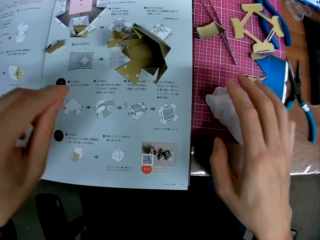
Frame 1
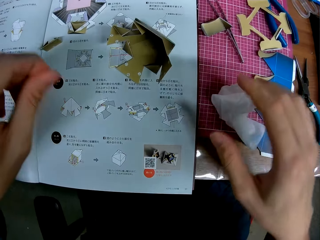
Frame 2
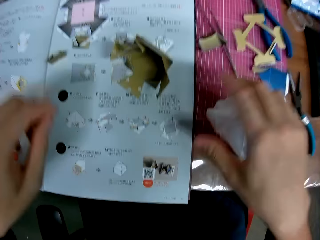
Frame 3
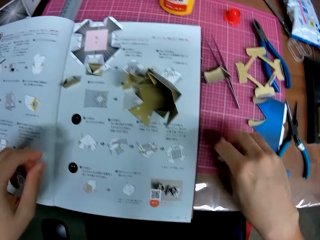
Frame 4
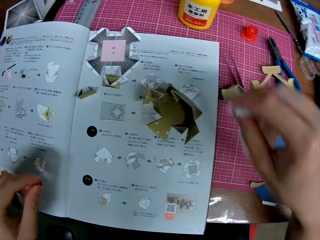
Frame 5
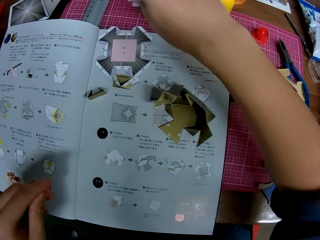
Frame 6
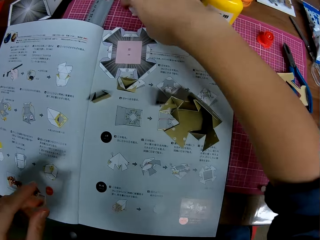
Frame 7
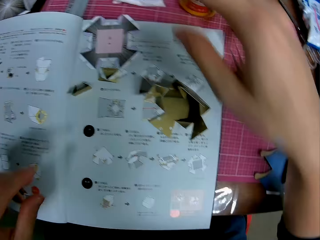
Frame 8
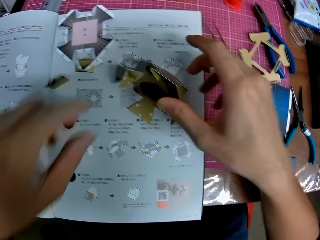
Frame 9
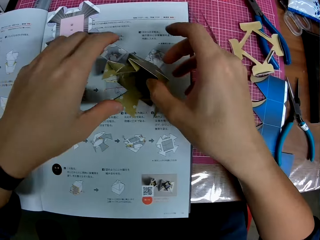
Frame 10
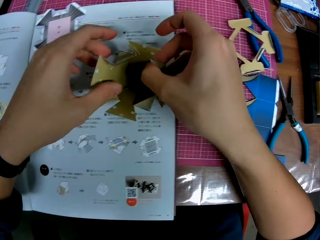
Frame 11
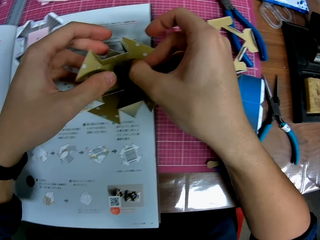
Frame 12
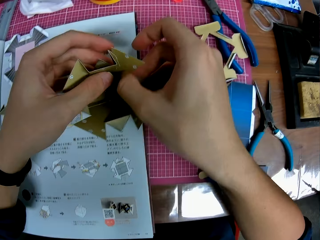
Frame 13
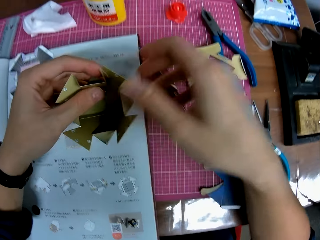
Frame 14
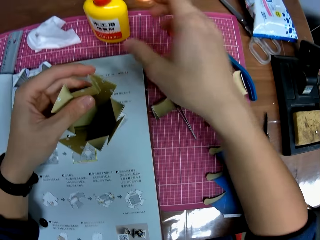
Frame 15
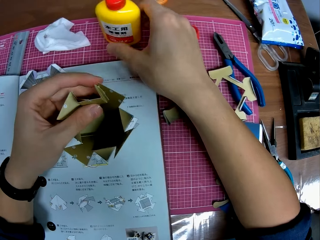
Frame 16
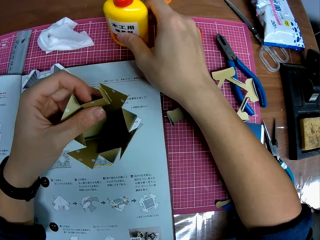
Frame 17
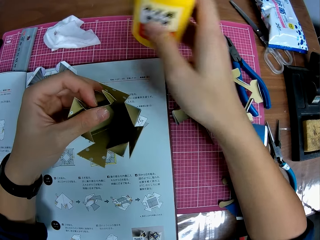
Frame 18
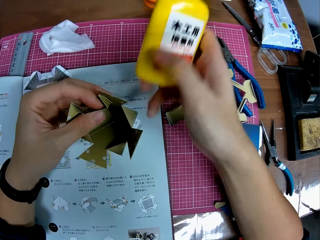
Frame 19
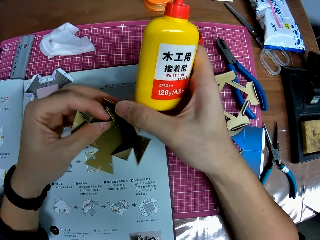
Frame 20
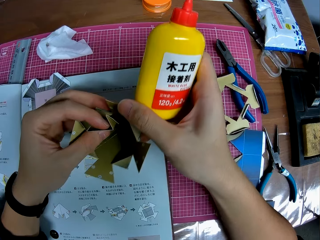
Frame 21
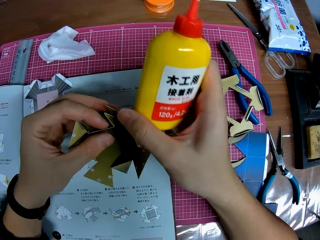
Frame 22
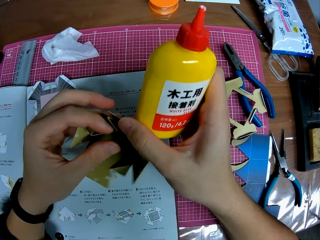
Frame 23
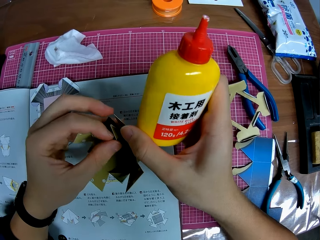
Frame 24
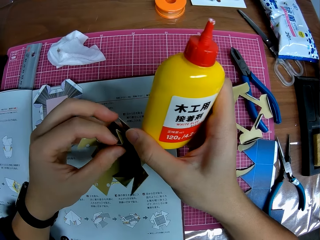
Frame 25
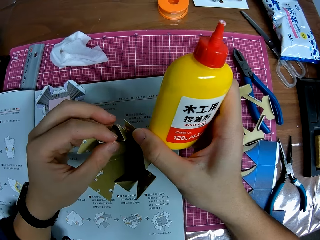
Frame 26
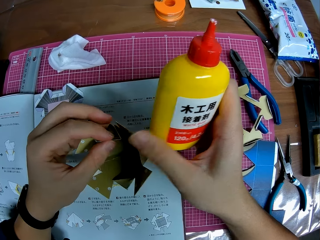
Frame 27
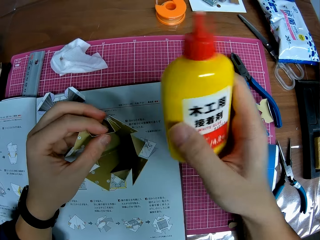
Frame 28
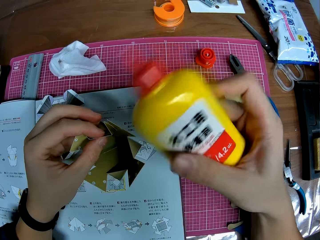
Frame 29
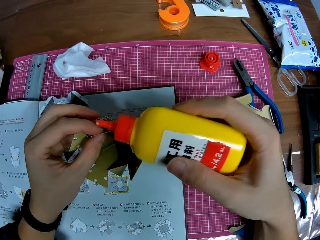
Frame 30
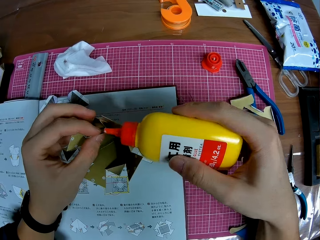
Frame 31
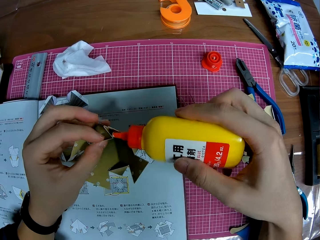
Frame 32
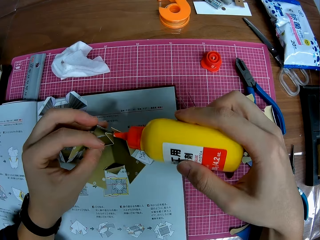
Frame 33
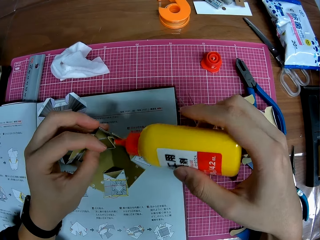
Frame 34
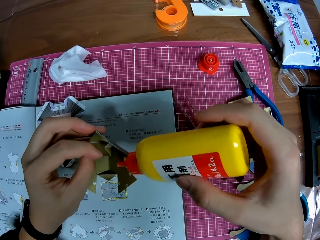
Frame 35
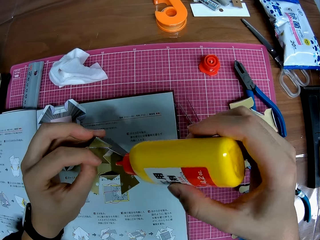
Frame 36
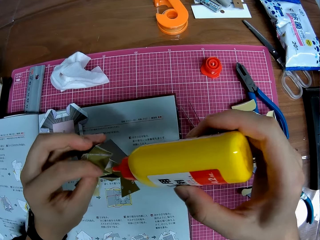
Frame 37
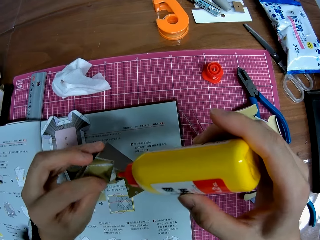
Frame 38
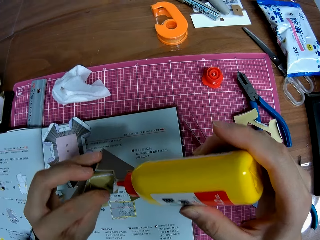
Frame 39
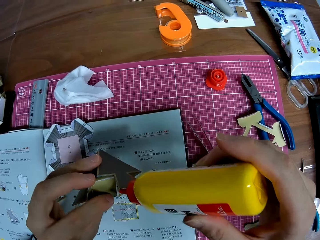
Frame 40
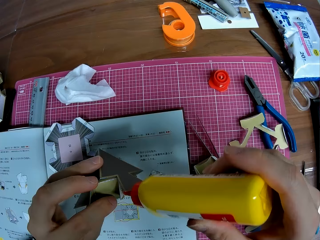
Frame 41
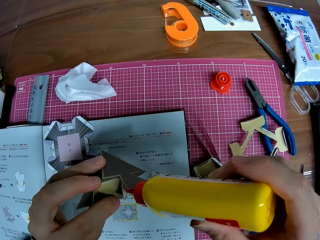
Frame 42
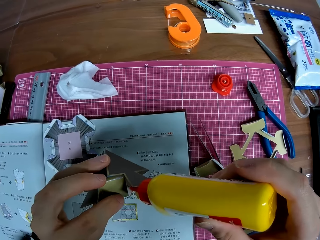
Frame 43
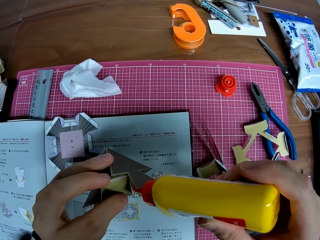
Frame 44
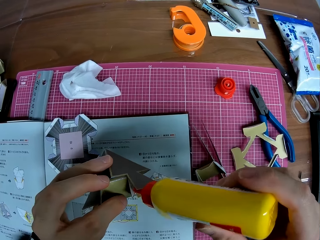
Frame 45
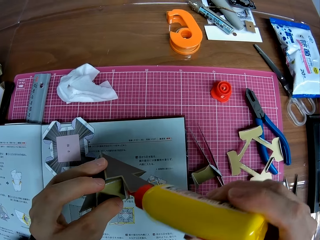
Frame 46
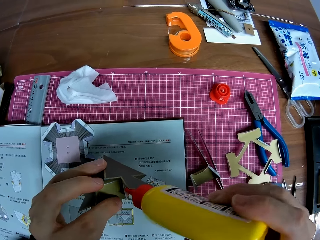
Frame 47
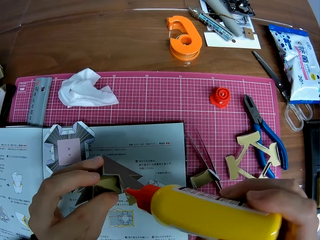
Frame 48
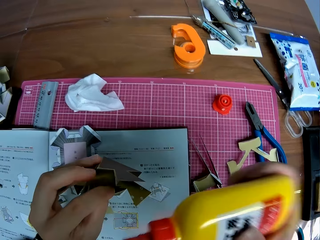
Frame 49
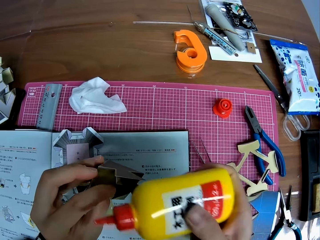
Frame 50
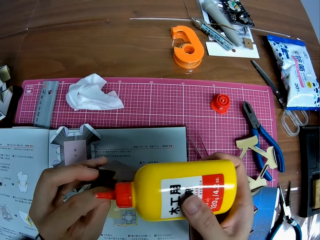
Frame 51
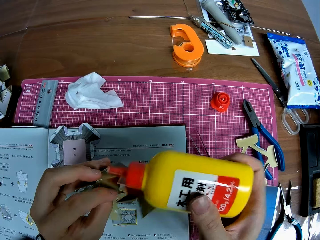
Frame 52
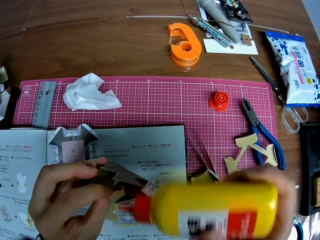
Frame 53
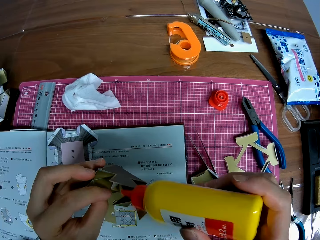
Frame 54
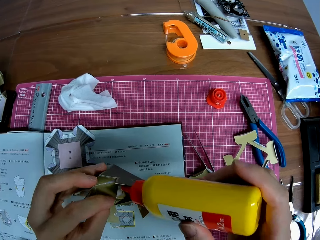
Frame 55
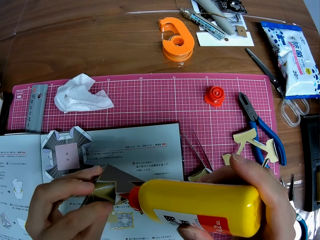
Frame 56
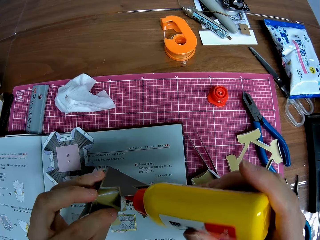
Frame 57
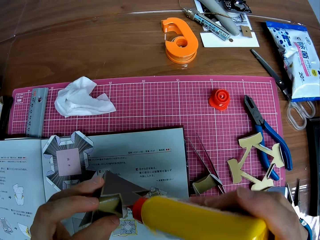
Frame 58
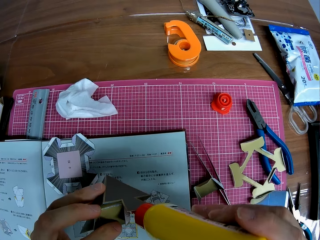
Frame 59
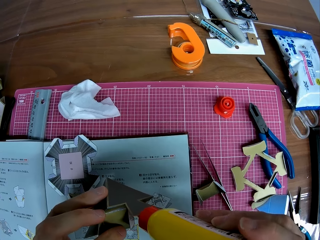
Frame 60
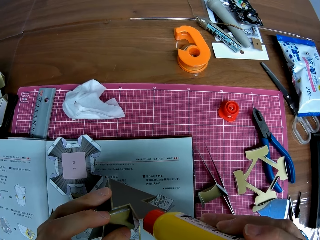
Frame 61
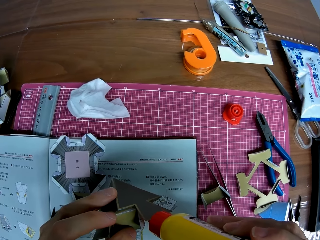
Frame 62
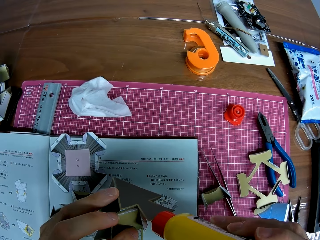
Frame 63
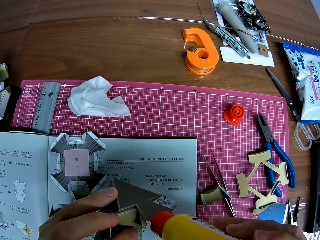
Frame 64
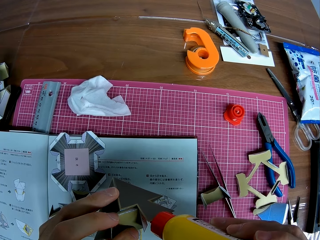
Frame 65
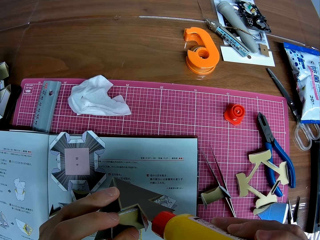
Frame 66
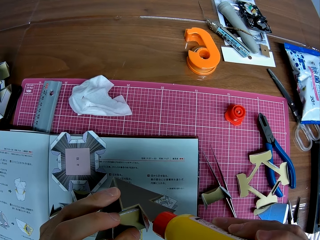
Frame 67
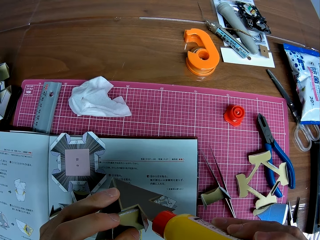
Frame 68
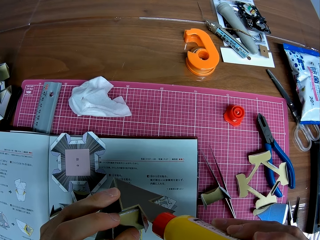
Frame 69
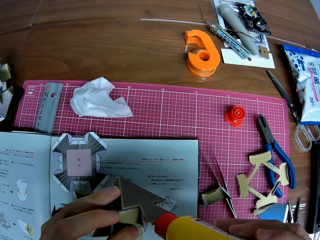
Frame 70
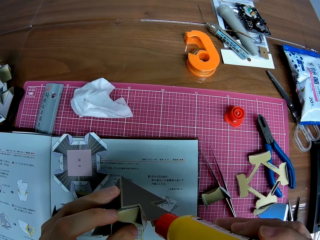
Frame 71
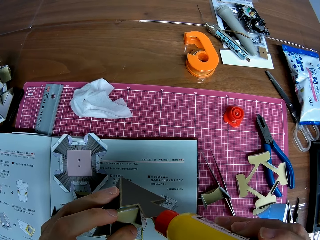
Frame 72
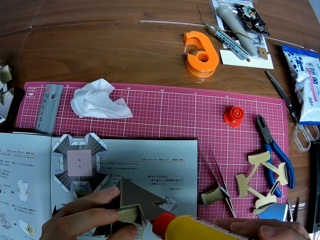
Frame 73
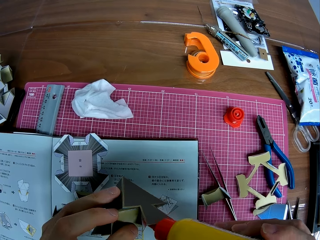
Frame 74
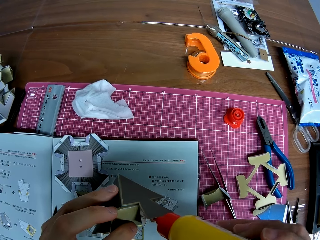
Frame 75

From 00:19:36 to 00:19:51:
The camera wearer cleans his fingers with the roll of wipes. He puts down the wipe piece on the mat craft board. He looks towards the booklet manual. He drops the roll on the table. He picks up the wipe piece on the mat craft board. He puts down the wipe piece on the other side of the mat craft board. He picks up the architectural model or craft. He picks up glue from the table. He adjusts the architectural model. He directs the glue to the architectural model. He adjusts the architectural model. He applies the glue to the side of the piece of craft. He adjusts the architectural model. He applies the glue to the architectural model.

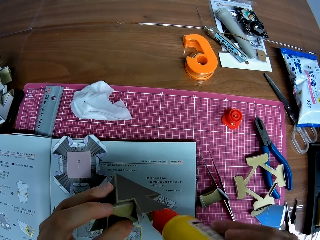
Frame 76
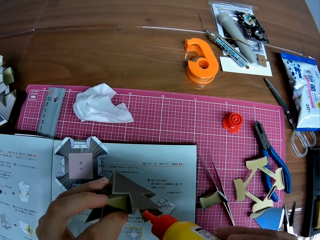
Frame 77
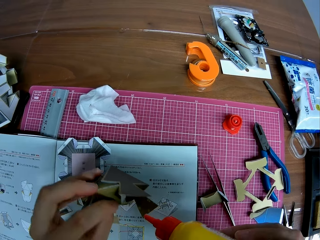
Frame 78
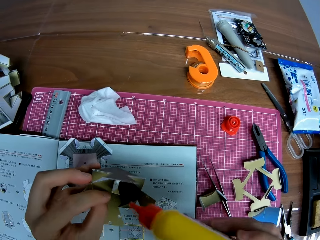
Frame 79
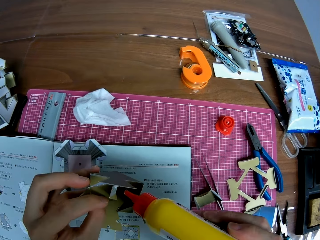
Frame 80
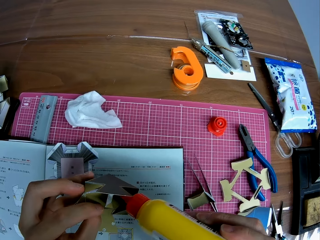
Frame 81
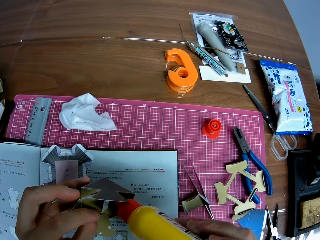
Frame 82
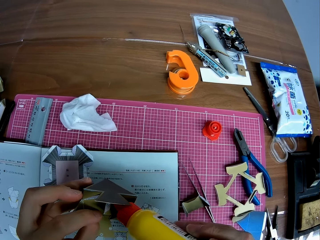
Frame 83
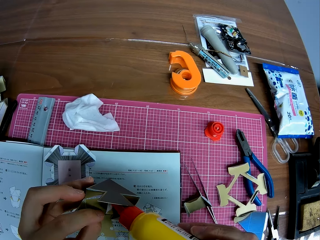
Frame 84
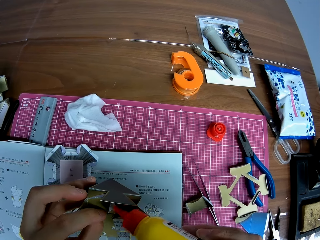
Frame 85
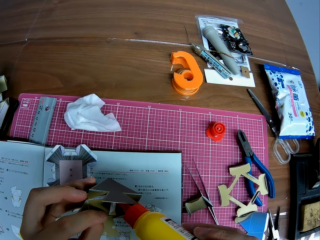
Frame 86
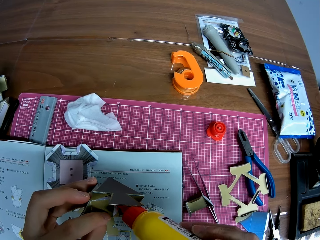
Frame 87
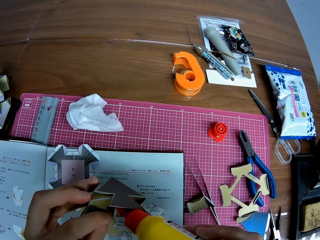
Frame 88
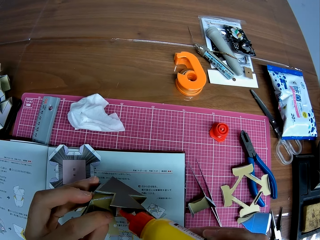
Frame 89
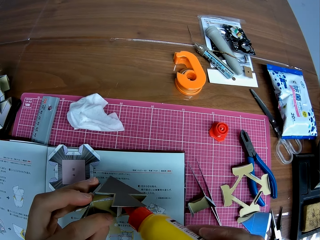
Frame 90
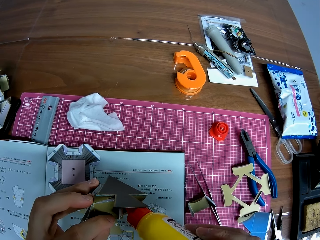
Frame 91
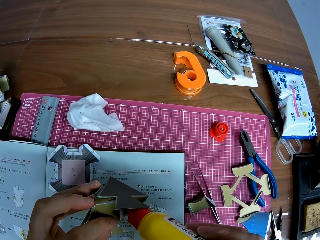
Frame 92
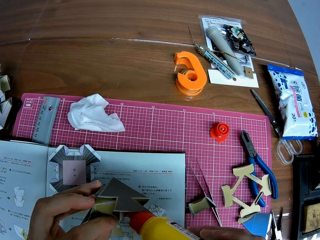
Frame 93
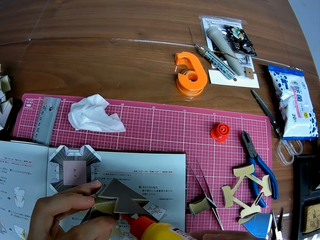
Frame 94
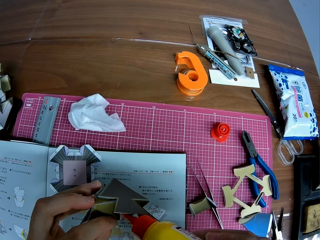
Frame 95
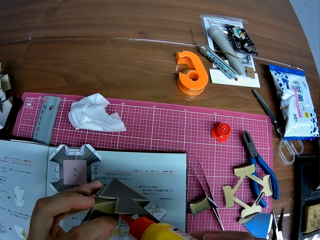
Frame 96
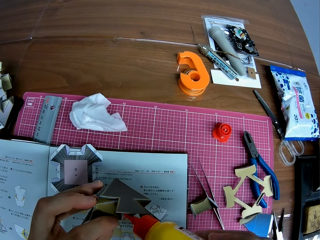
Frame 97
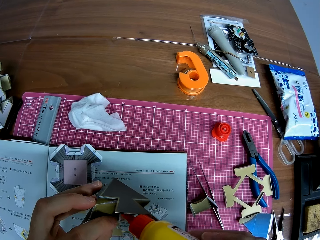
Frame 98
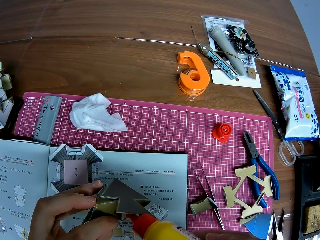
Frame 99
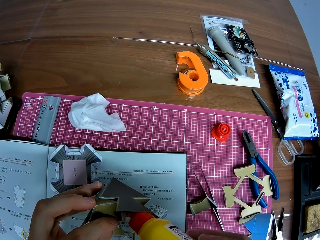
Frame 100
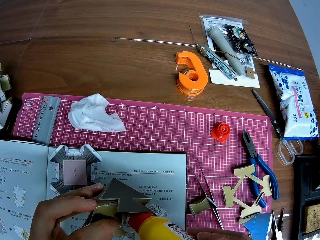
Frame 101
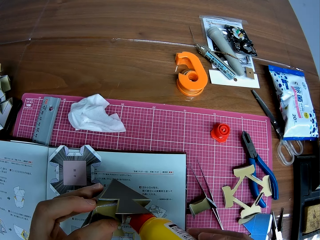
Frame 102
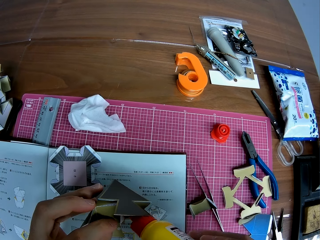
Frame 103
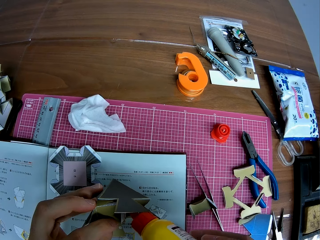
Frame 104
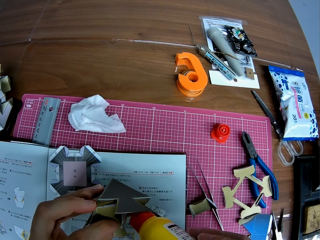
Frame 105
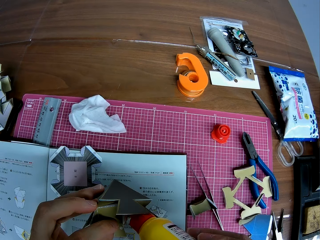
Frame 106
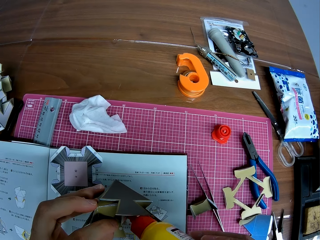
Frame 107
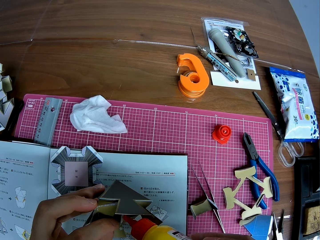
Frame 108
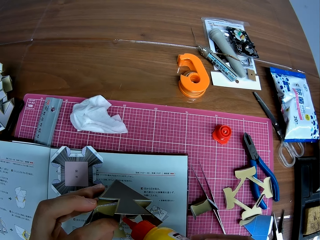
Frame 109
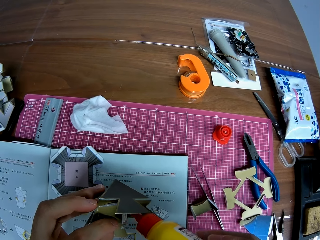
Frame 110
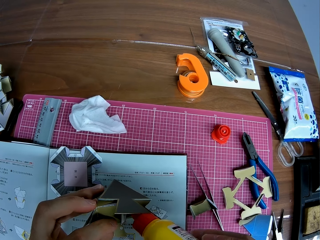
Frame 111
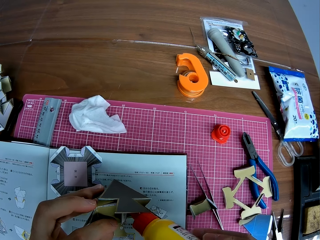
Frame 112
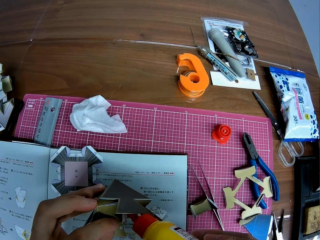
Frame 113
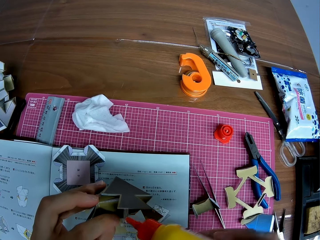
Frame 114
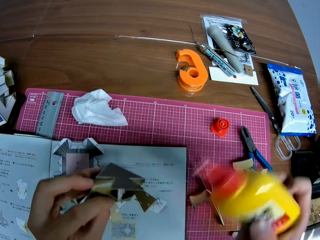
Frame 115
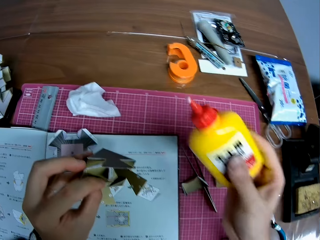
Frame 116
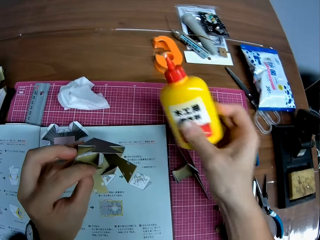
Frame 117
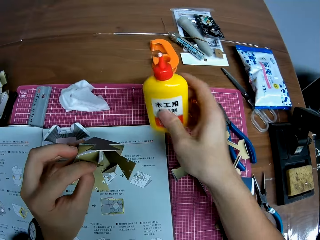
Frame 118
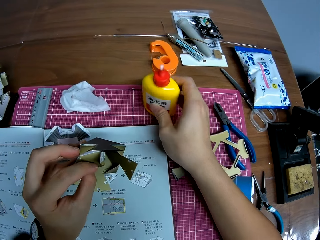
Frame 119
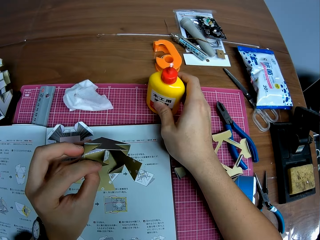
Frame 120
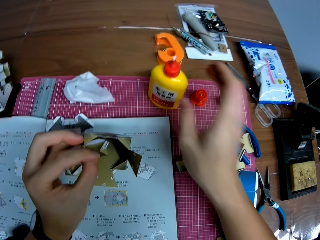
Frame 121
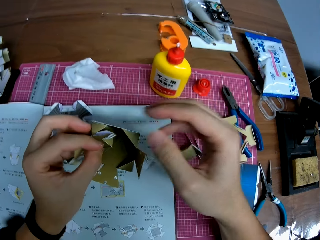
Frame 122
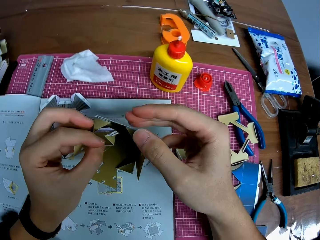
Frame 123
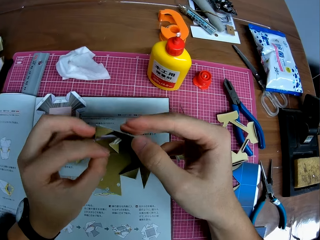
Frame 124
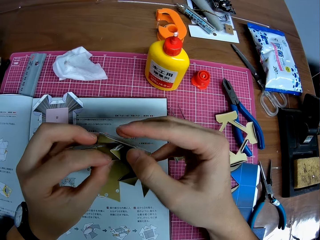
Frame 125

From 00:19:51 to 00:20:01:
The camera wearer puts the glue on the mat craft board.
